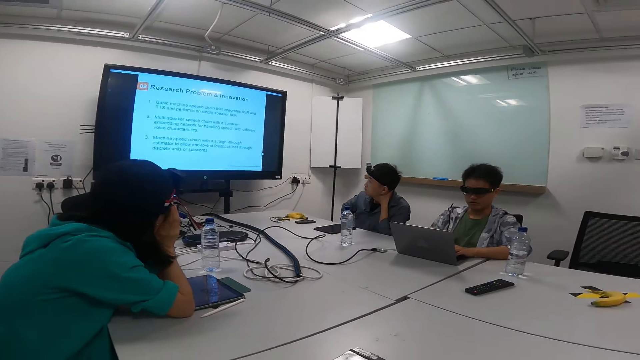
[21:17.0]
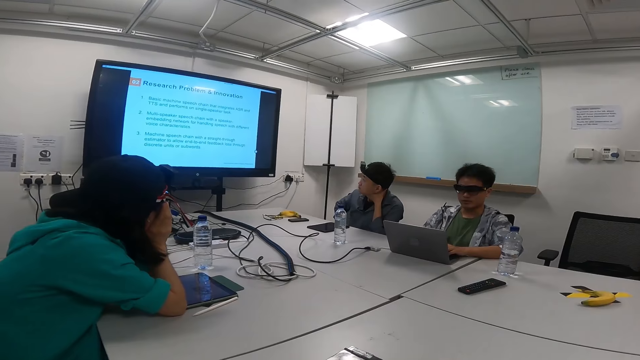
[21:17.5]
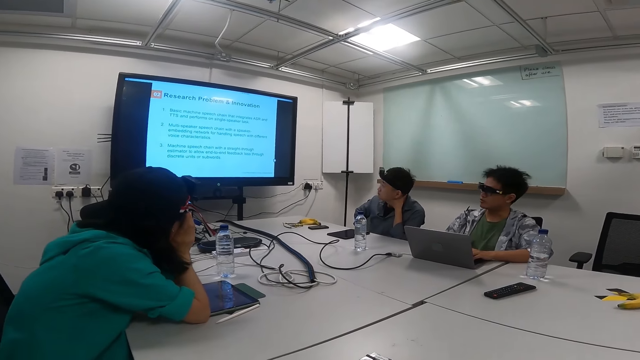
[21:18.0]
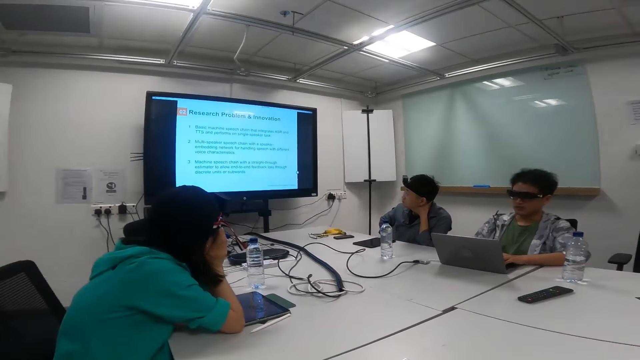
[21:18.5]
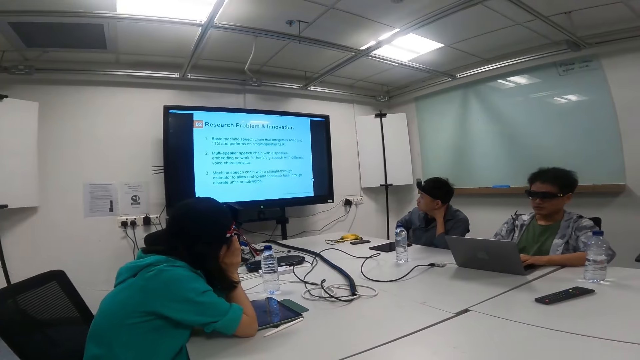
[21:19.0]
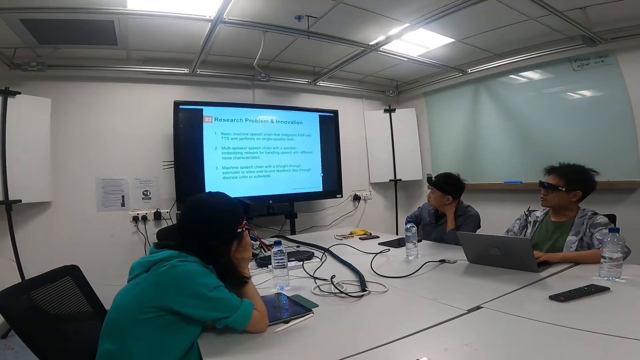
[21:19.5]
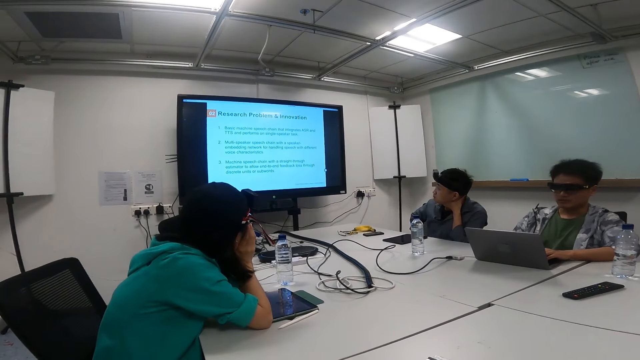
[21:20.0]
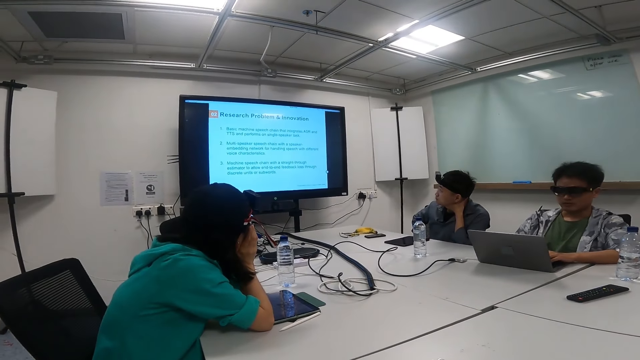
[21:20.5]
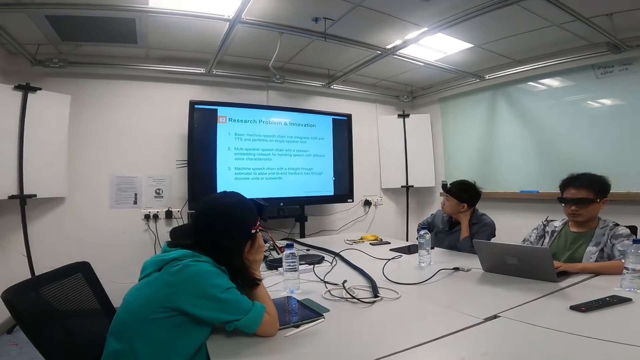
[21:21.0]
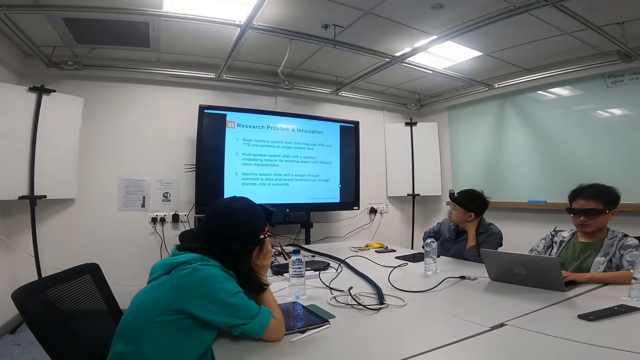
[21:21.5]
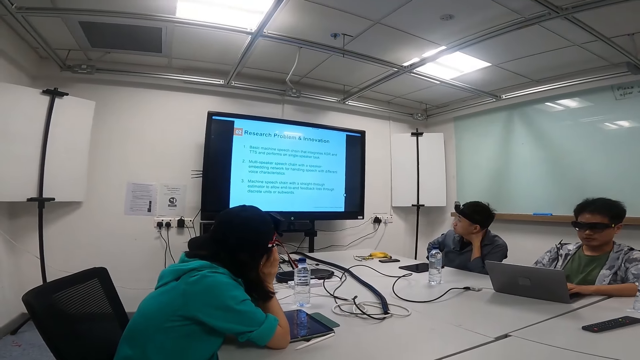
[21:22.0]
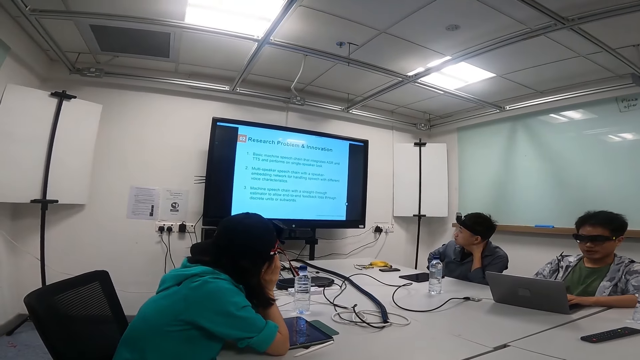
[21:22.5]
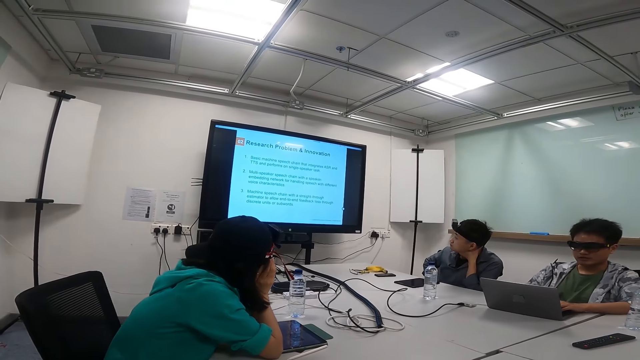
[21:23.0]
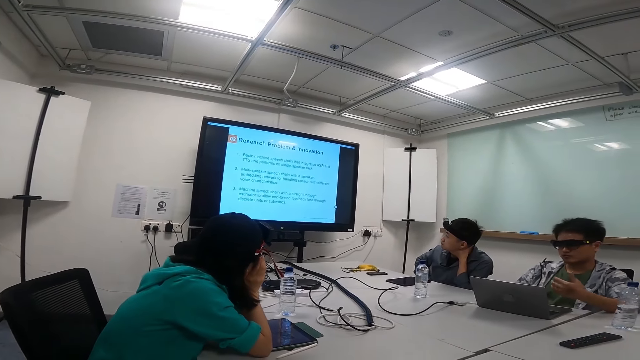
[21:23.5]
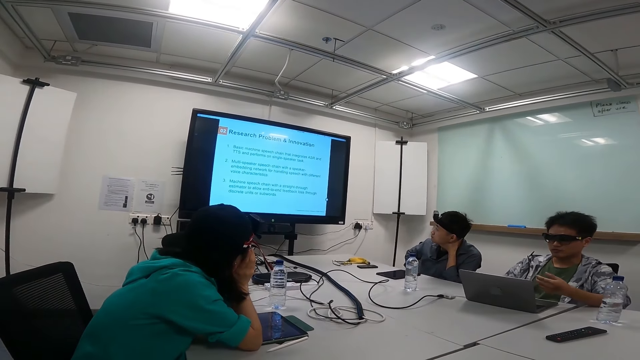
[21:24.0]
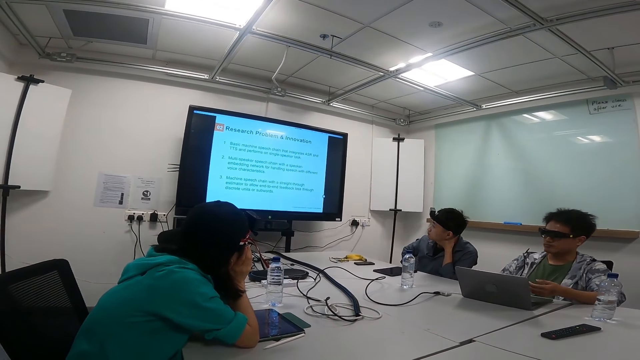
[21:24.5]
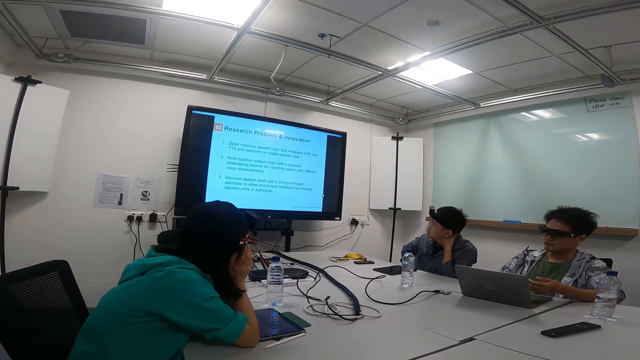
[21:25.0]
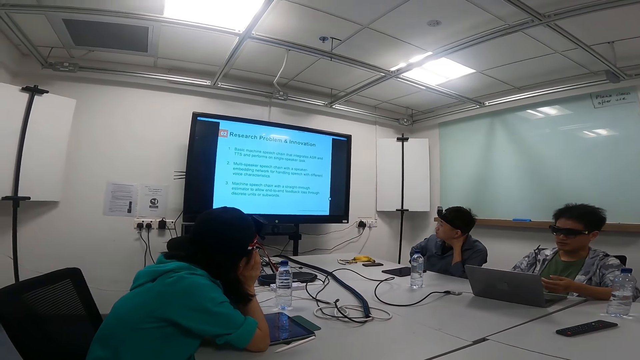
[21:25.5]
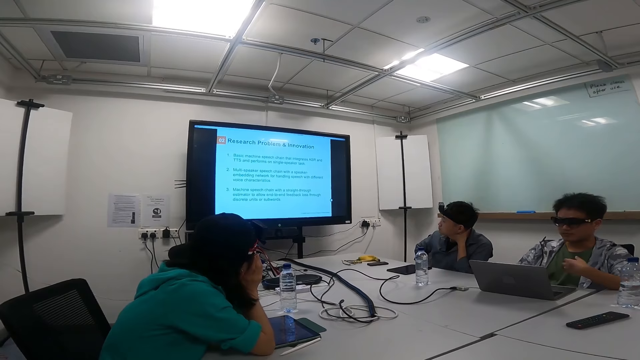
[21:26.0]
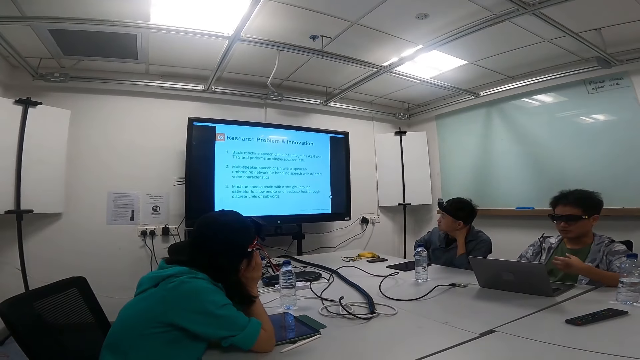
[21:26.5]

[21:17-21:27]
A man looks at the television screen, looks at the laptop, looks at the television screen, looks at the laptop and gestures with hands.

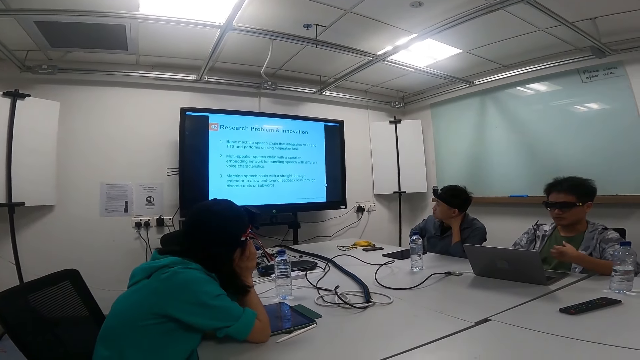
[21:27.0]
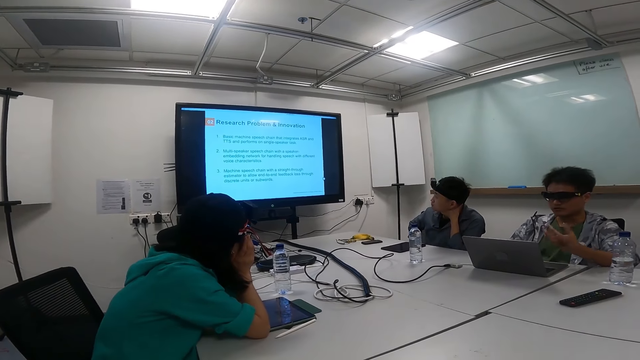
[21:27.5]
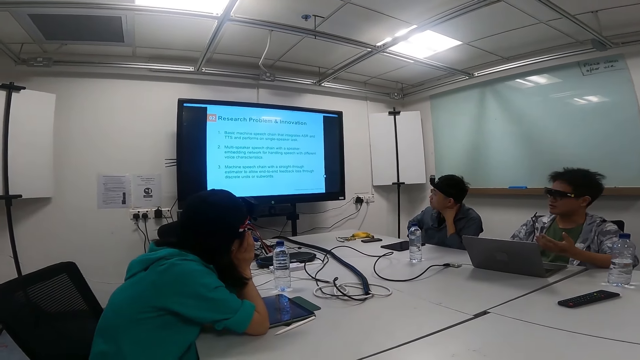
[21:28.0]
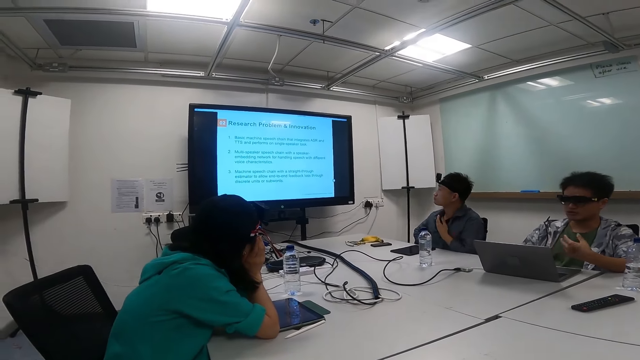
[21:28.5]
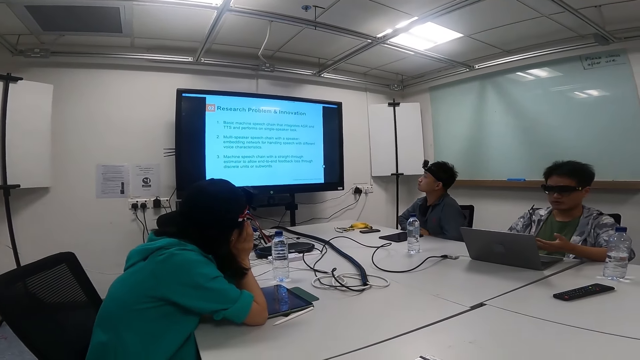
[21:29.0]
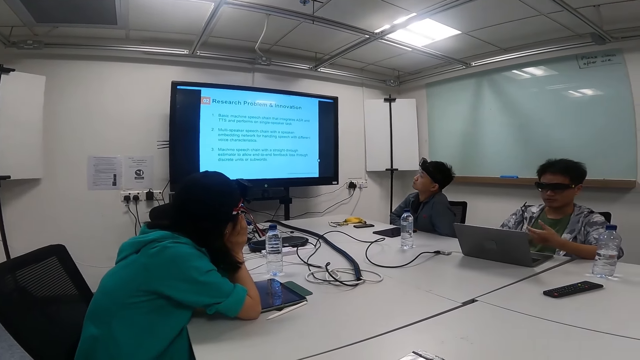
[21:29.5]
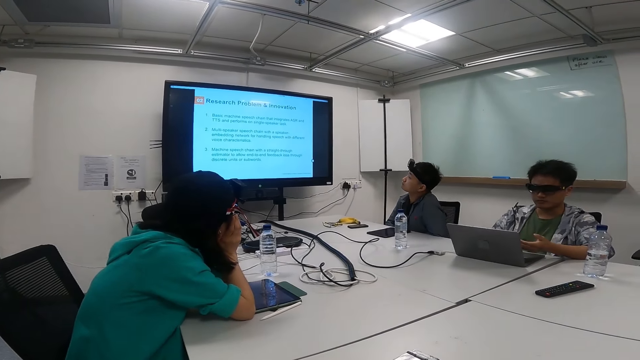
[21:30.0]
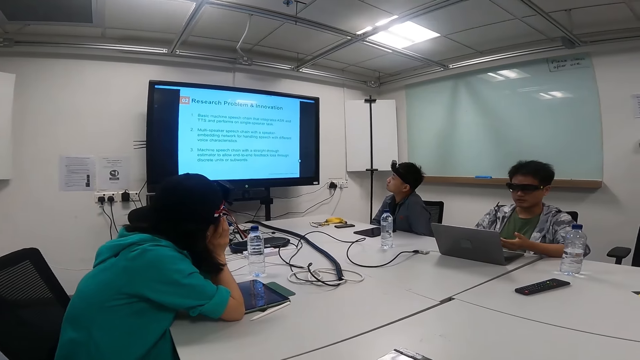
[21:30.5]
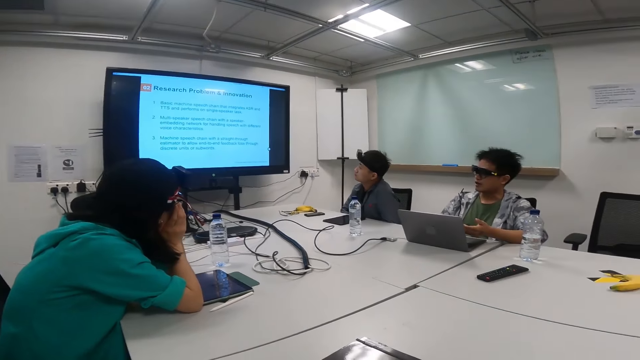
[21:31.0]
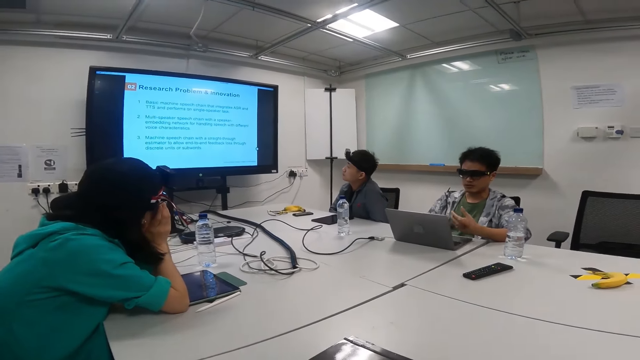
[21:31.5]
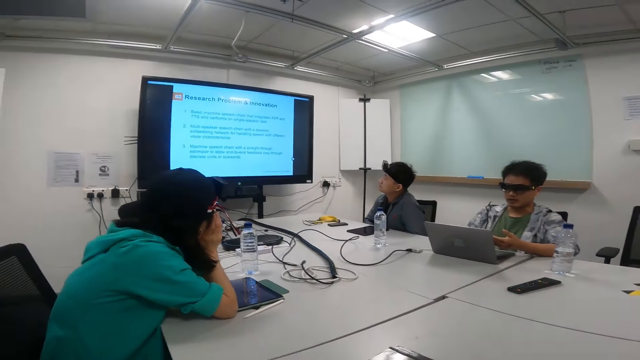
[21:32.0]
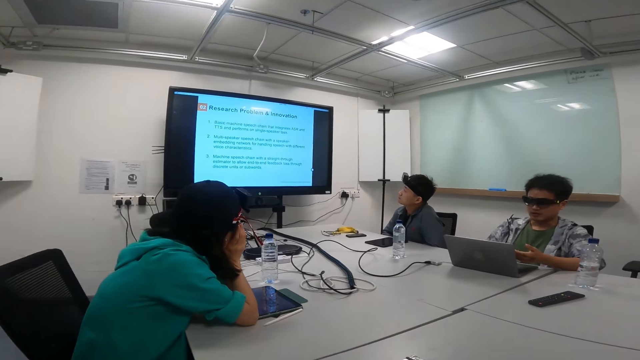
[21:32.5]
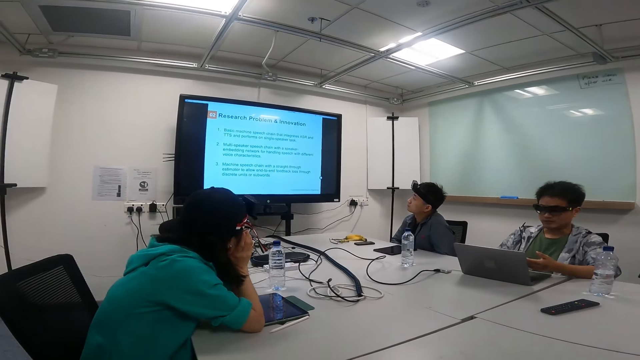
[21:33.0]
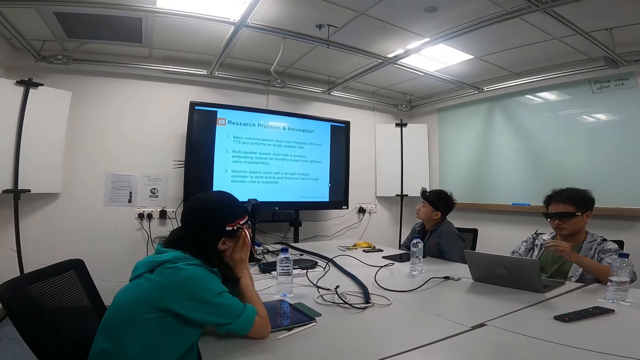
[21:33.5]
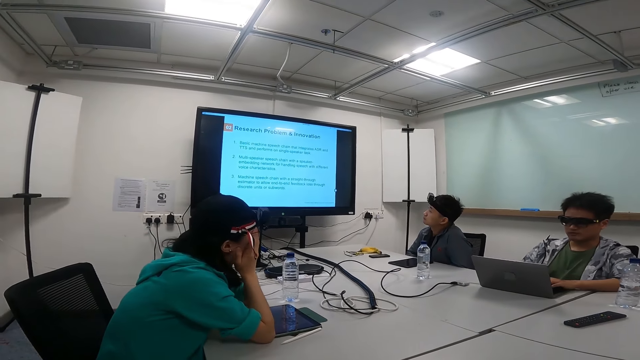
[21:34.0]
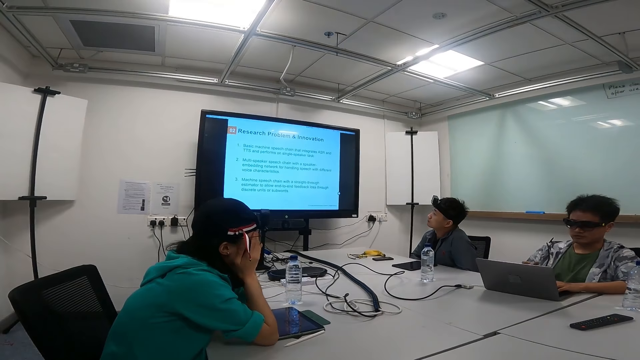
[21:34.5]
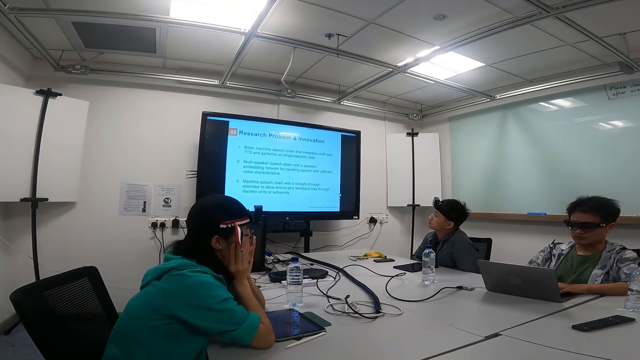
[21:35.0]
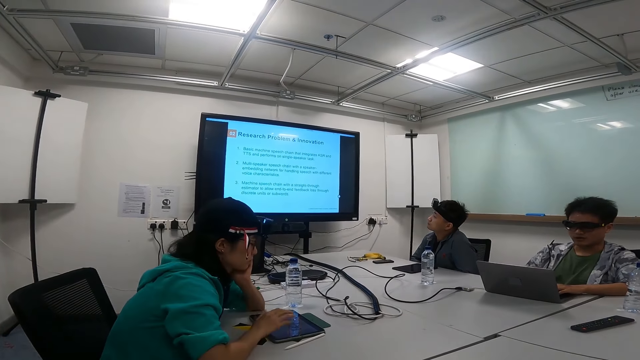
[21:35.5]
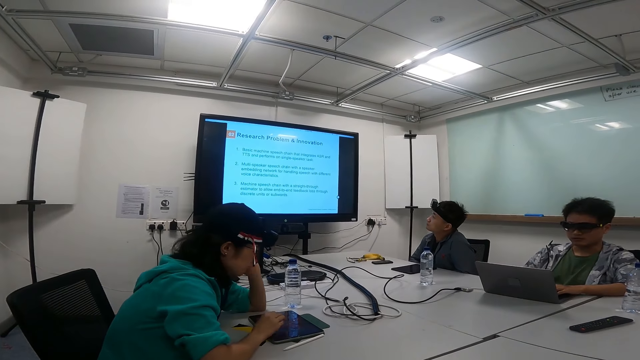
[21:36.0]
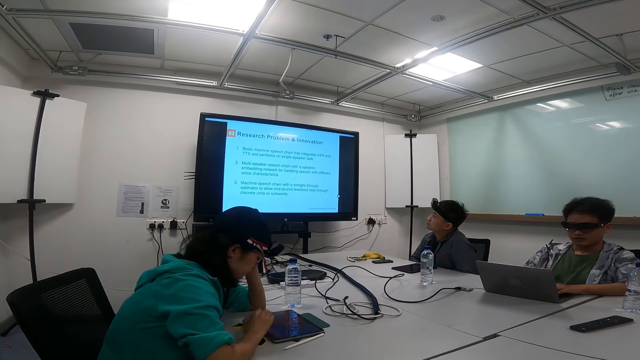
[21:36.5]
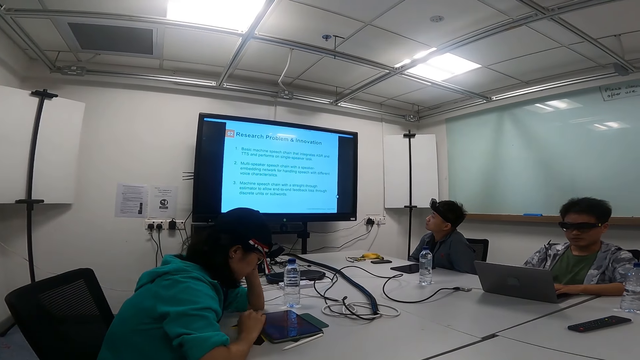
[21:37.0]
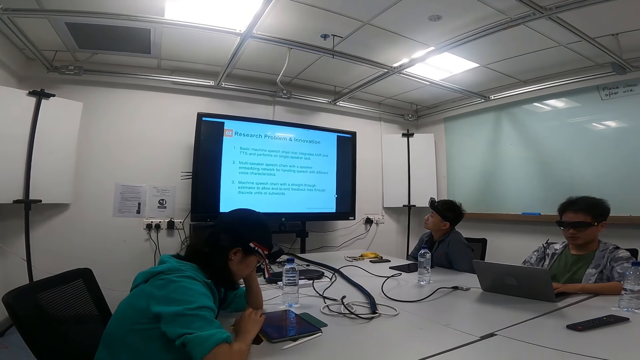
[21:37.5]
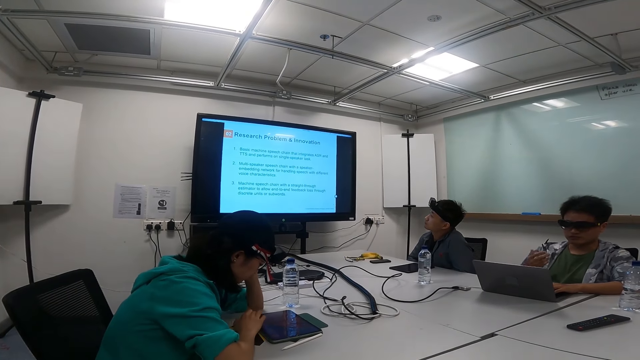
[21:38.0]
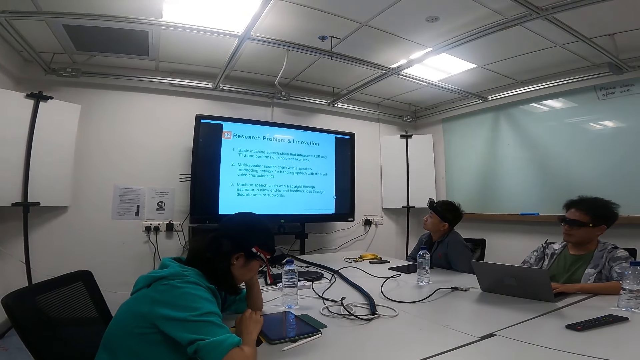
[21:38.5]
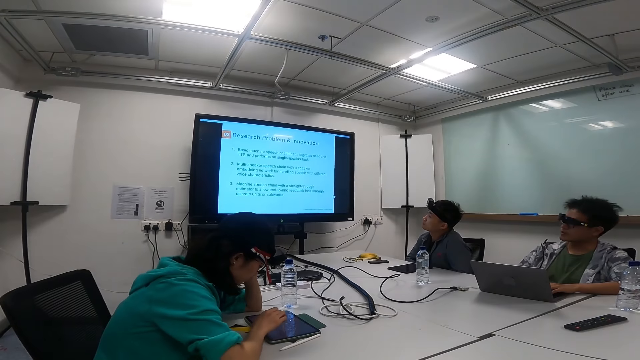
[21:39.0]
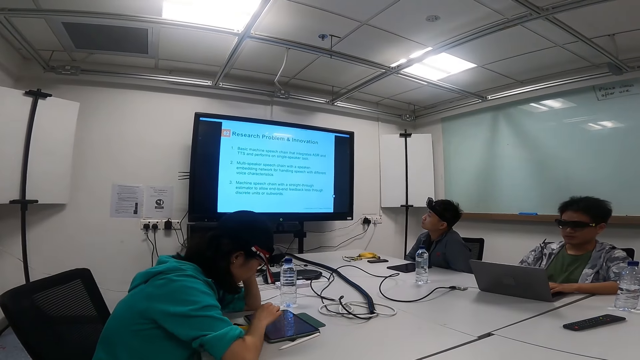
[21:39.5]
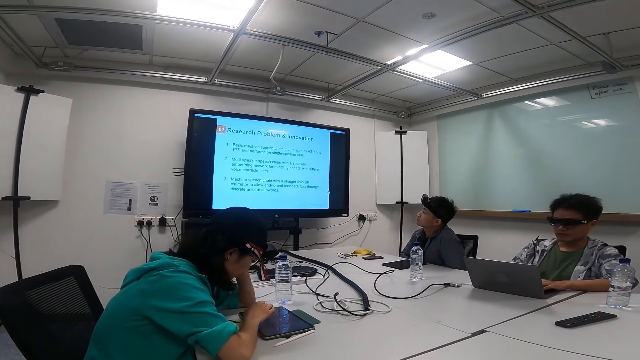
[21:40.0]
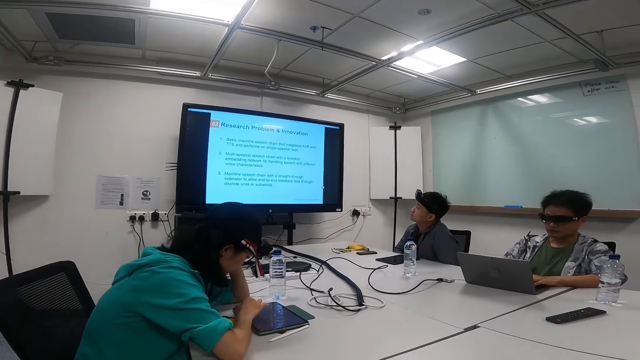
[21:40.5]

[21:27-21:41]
A man looks at the television screen, looks at the laptop, looks at the television screen, looks at the laptop, looks at the television screen and looks at the laptop.
